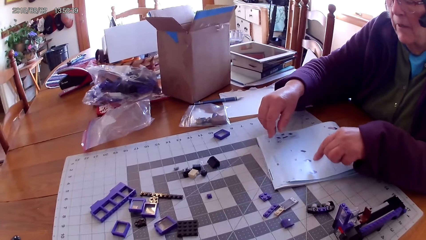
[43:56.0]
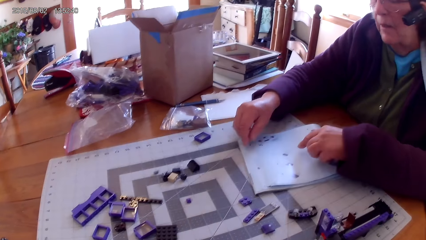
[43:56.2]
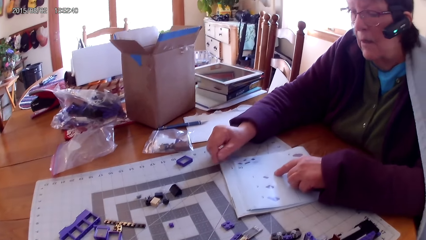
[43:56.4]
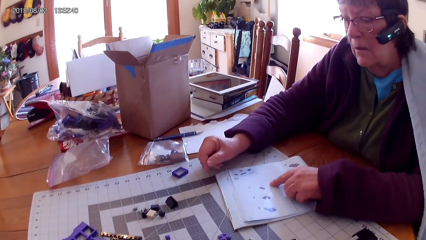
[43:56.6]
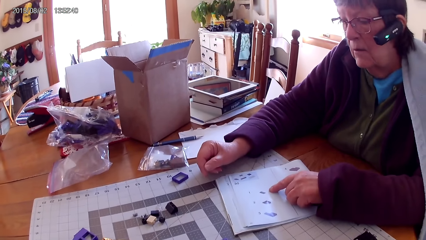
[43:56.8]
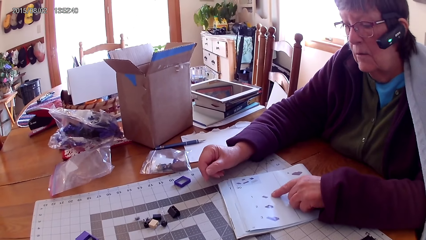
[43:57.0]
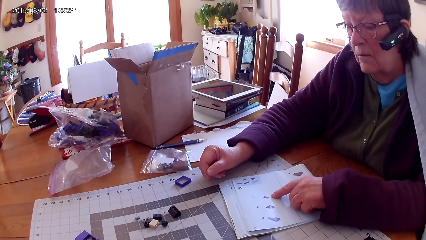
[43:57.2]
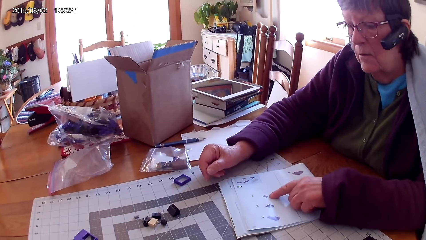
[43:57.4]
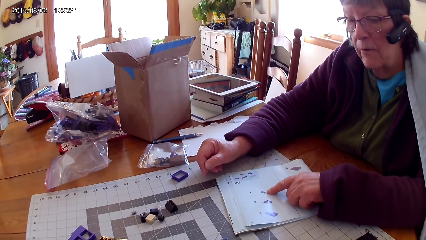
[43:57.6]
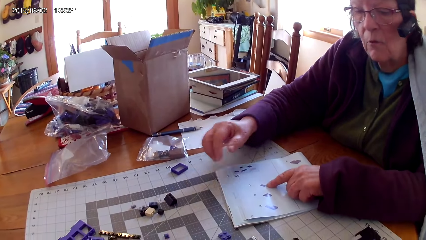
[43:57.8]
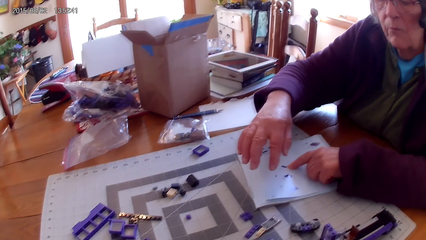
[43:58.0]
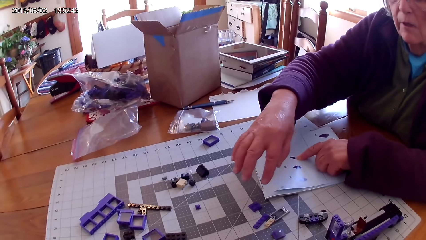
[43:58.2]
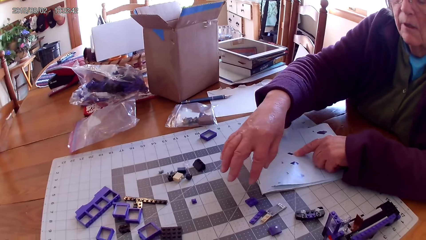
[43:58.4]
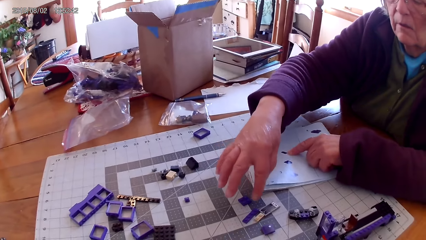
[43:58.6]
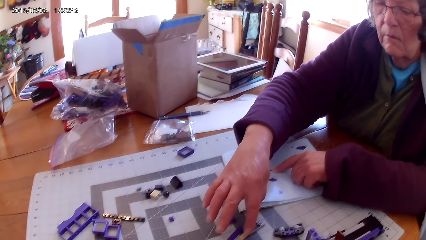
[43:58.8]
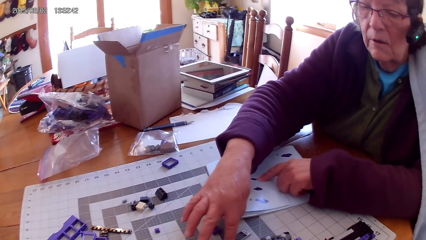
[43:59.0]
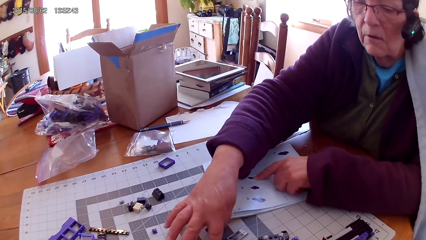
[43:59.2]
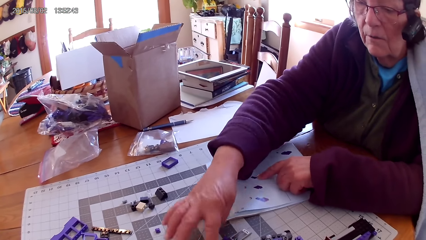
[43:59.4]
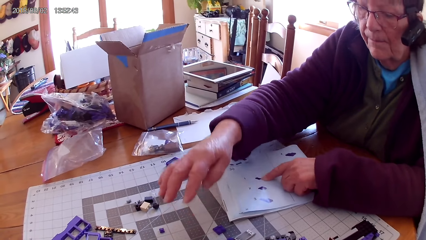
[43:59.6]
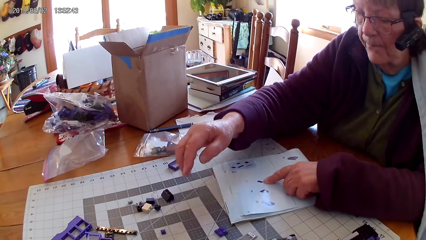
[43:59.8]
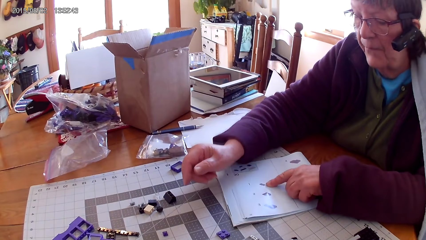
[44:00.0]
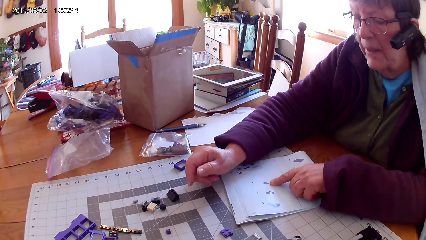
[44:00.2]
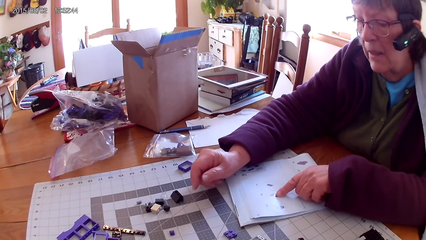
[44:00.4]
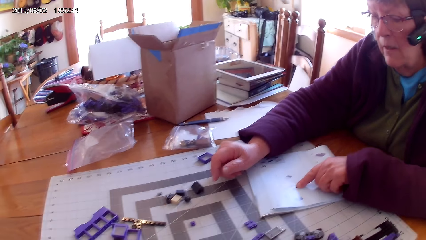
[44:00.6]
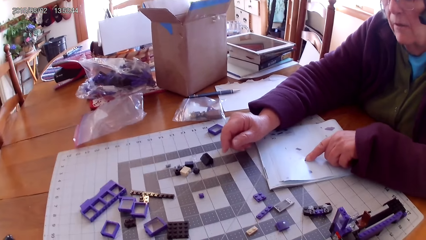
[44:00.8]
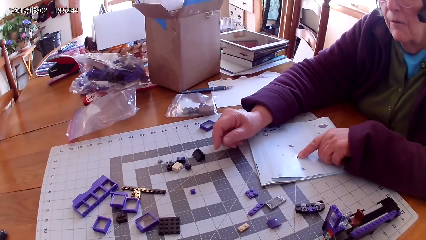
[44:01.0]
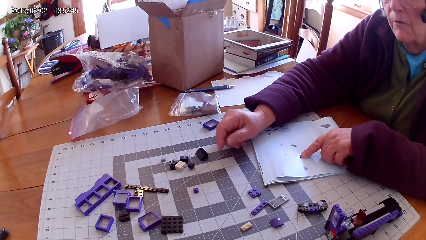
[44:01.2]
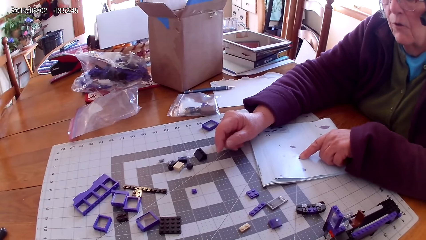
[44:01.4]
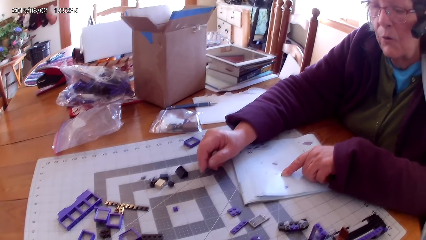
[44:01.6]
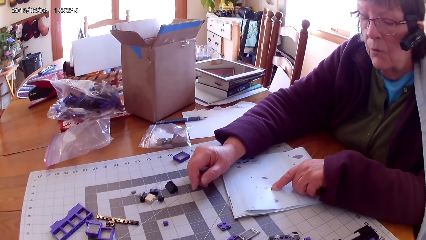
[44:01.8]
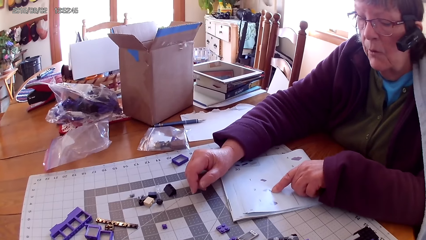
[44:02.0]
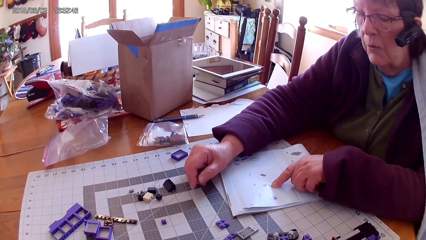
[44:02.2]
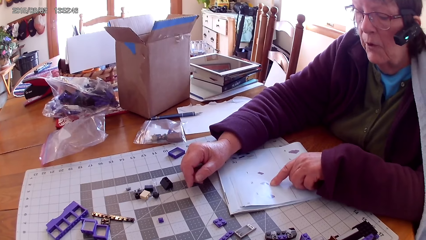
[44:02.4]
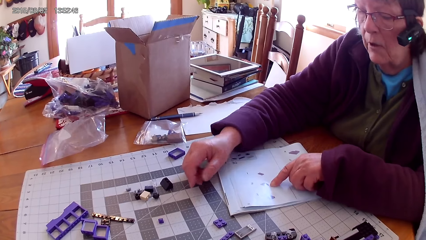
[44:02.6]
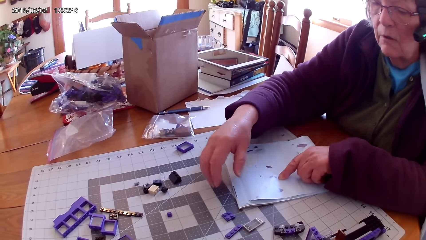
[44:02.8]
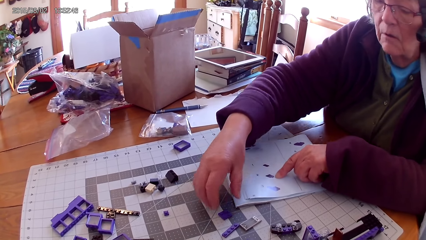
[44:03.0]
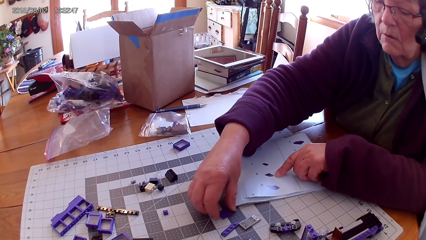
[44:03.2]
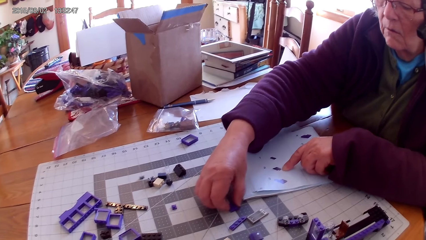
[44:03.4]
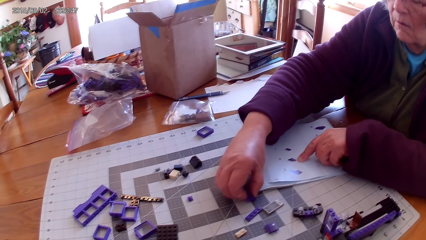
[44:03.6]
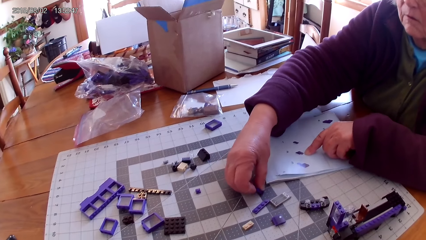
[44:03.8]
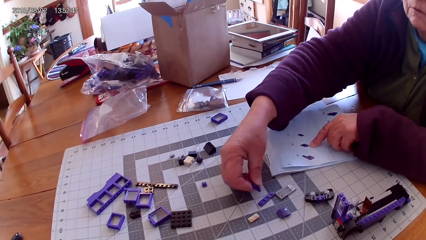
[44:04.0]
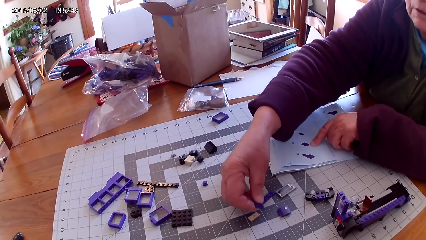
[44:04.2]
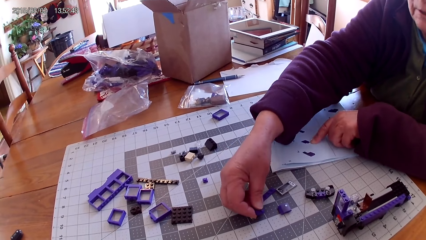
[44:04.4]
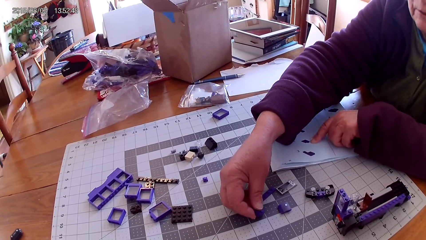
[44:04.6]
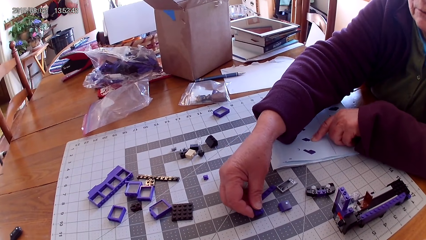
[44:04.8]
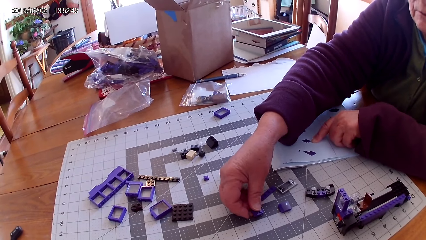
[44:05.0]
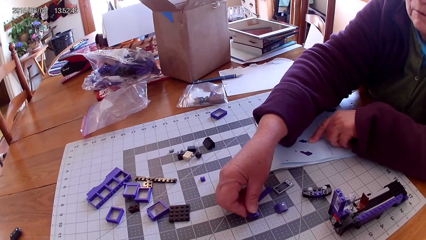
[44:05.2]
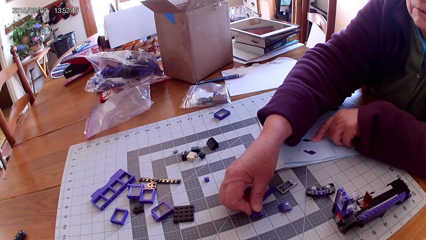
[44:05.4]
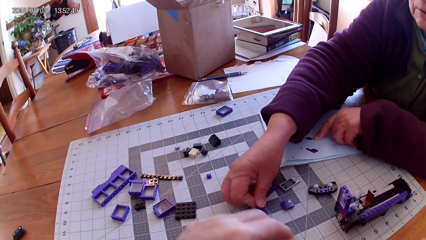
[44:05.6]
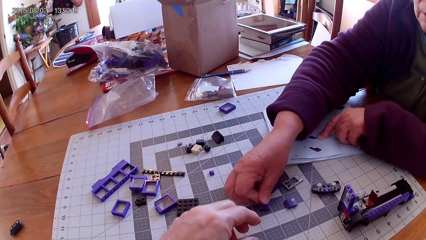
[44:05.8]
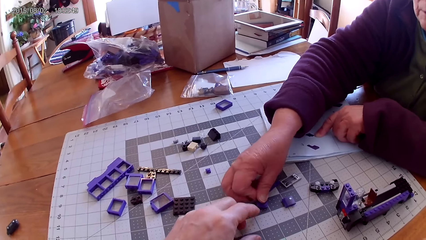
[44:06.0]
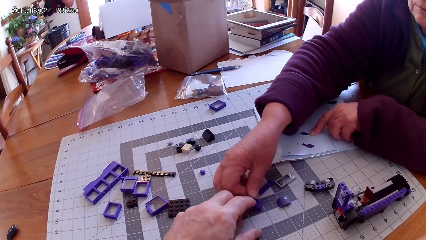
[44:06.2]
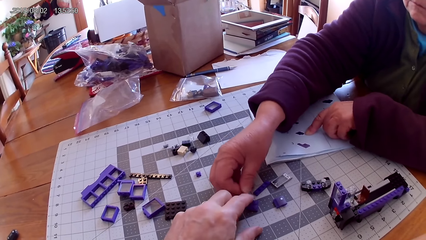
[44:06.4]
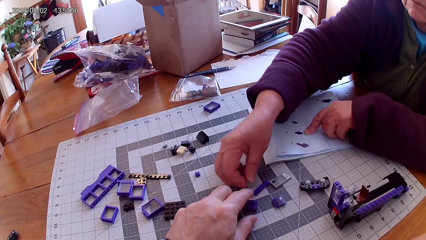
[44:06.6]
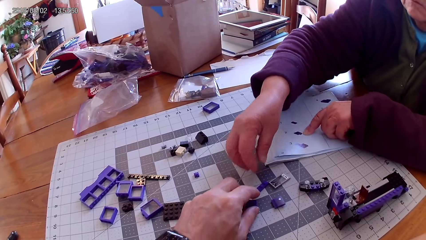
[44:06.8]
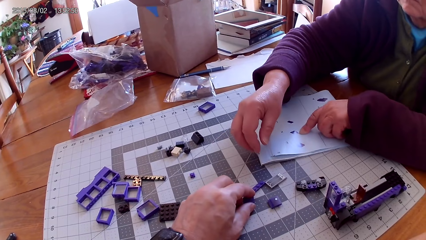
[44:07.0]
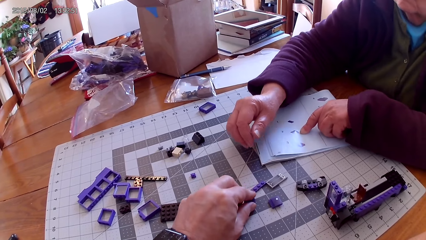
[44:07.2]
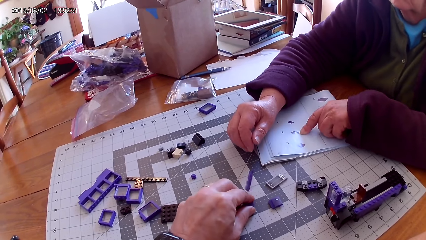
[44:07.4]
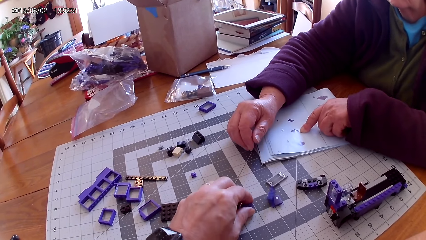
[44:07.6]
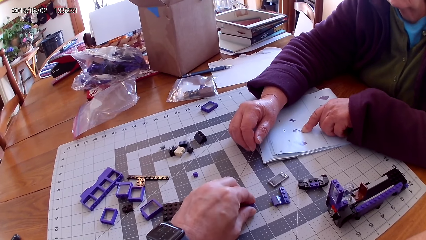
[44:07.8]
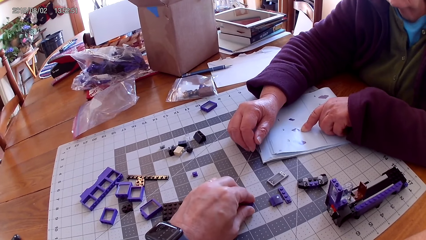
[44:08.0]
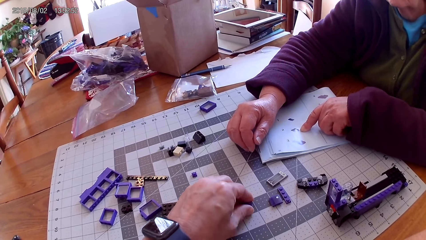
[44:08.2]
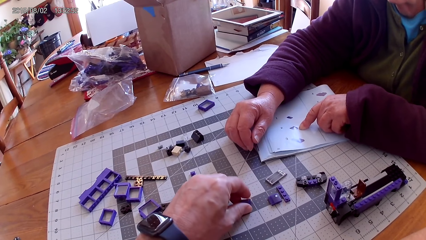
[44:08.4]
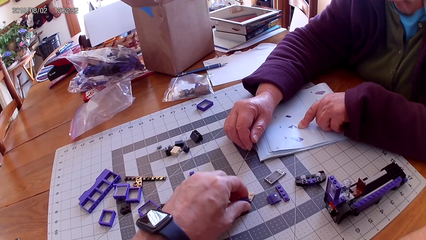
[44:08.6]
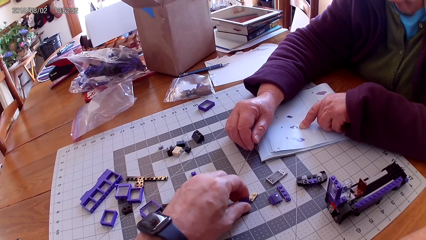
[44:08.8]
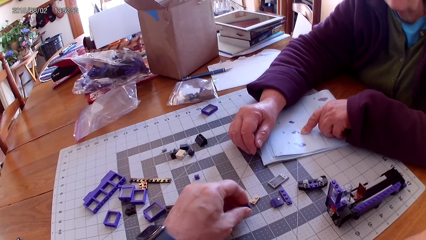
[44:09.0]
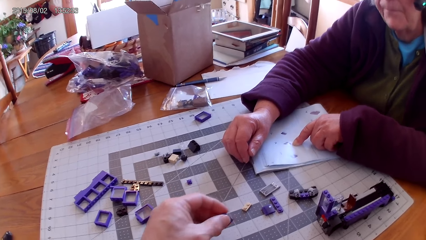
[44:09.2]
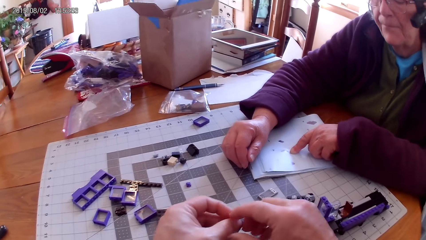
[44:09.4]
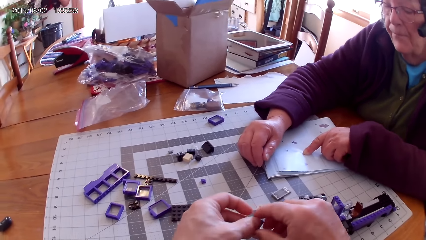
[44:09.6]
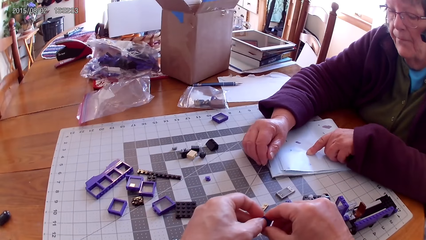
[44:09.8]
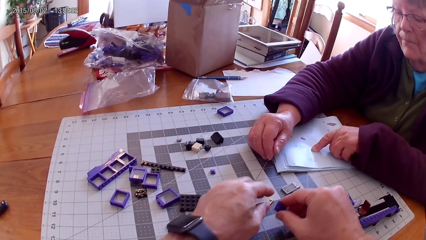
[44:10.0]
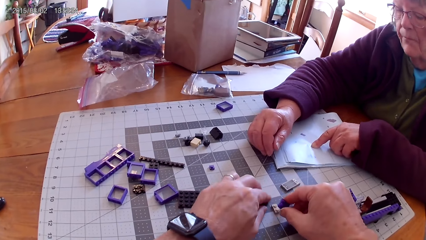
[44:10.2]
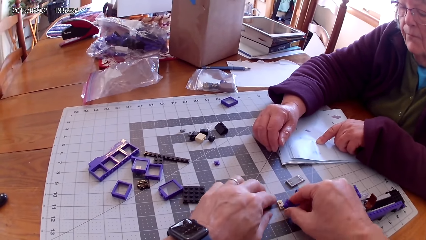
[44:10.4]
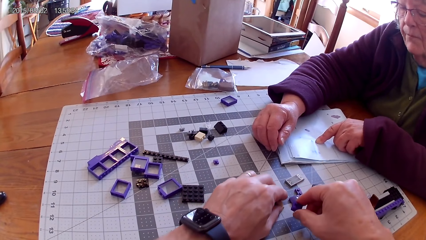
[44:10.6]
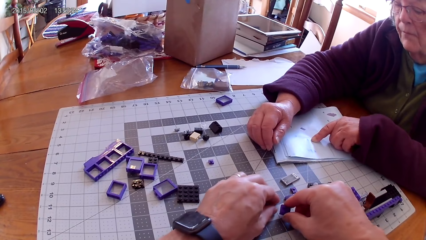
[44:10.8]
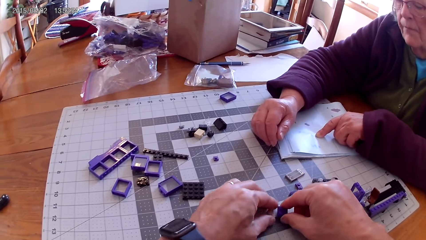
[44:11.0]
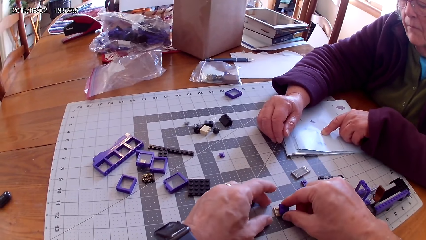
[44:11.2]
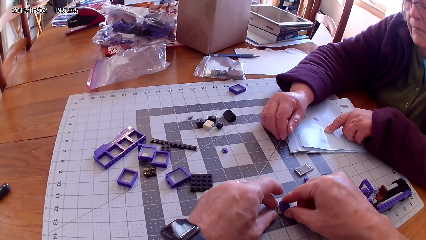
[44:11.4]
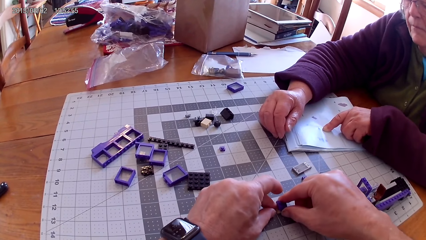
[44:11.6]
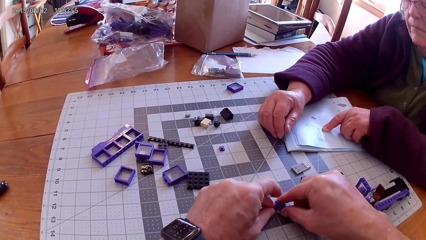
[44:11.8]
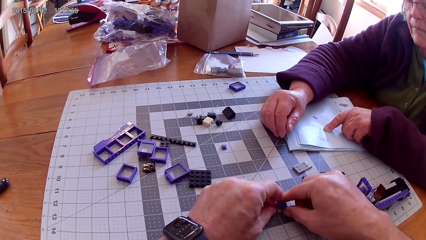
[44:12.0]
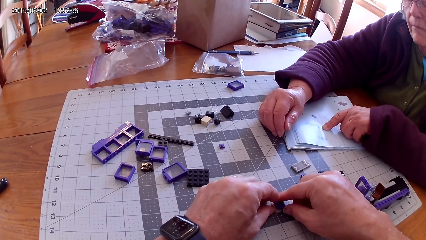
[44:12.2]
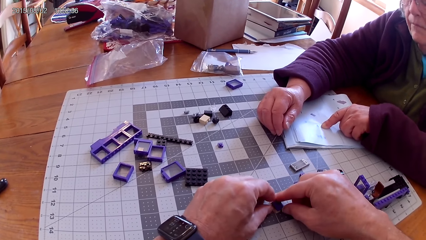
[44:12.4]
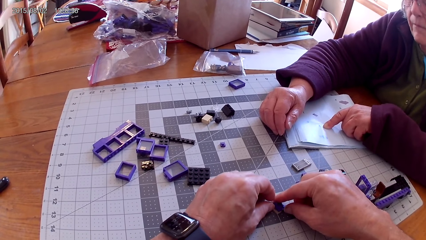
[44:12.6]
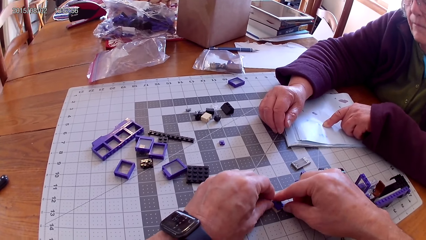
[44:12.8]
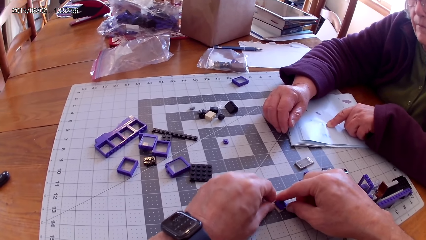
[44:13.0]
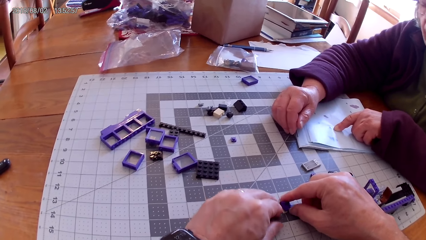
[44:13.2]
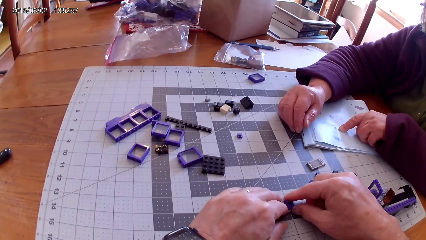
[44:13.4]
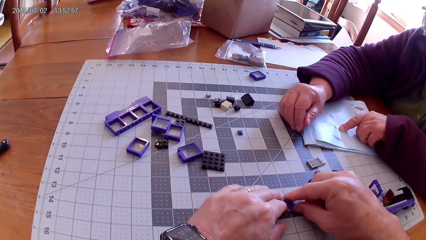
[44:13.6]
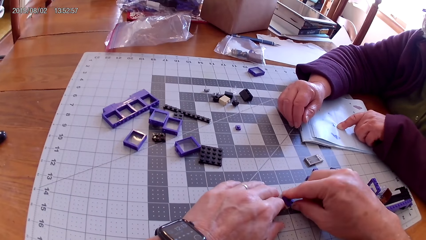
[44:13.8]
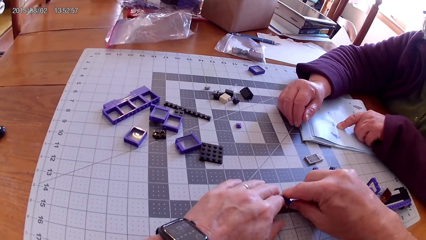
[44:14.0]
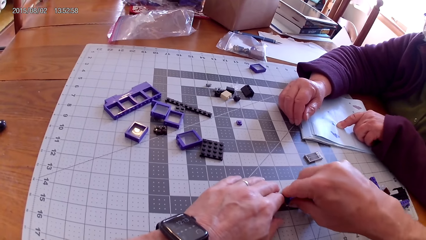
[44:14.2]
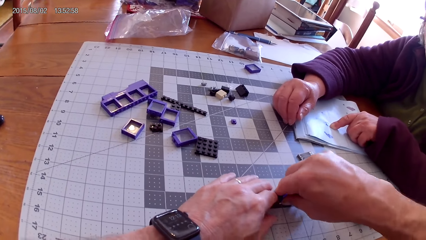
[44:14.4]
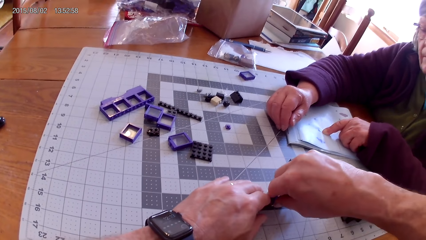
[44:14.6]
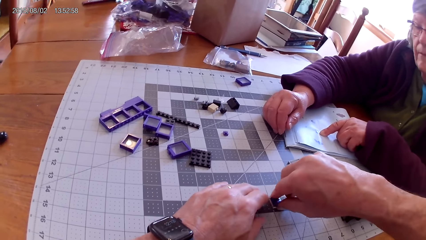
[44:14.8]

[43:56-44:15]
A lady points at a drawing on a book. The lady places a lego piece on the table and reads the lego book. The lady moves plastic interlocking blocks on the table. The lady picks up the lego piece. The camera wearer touches the plastic interlocking blocks on the table. They pick up the lego piece. They join the plastic interlocking blocks.
